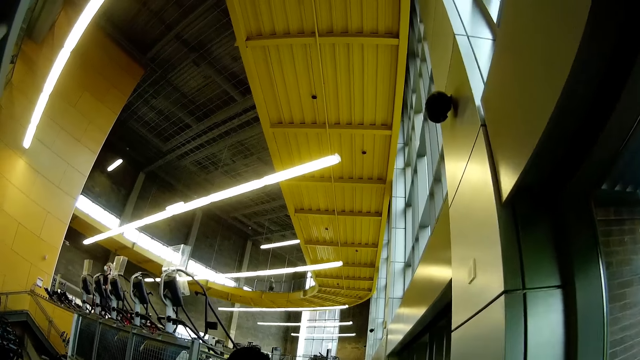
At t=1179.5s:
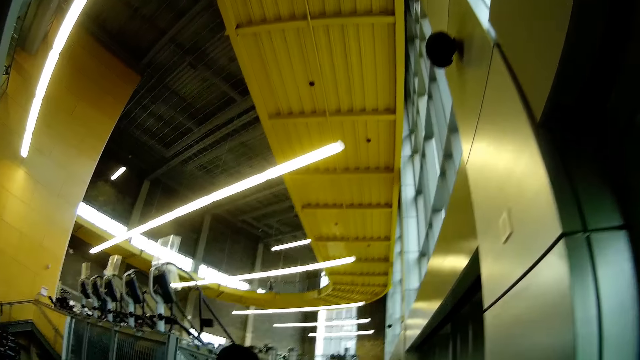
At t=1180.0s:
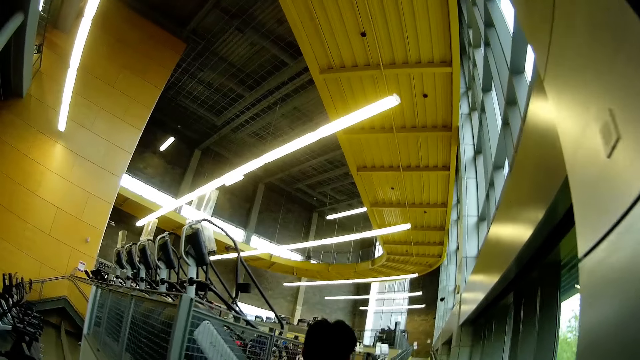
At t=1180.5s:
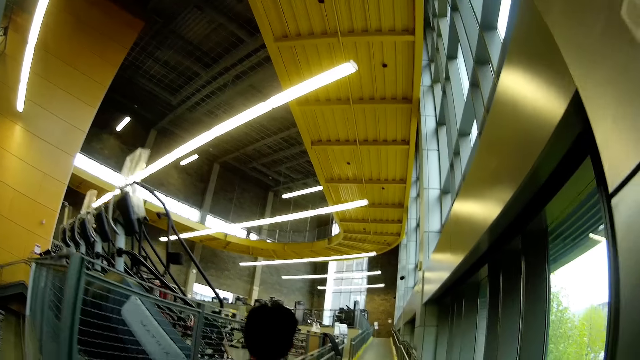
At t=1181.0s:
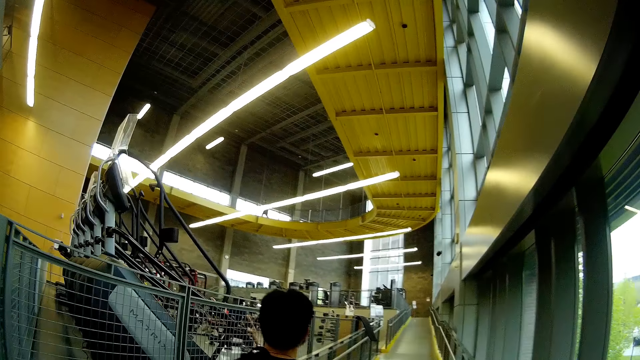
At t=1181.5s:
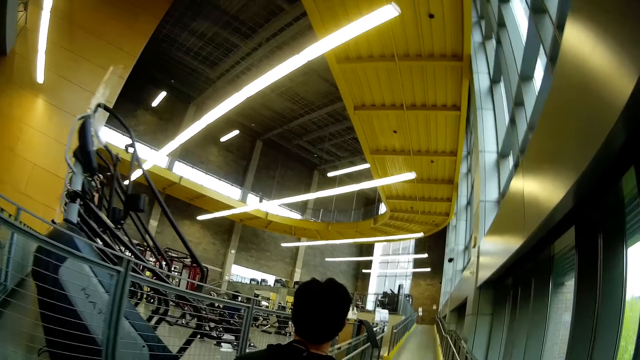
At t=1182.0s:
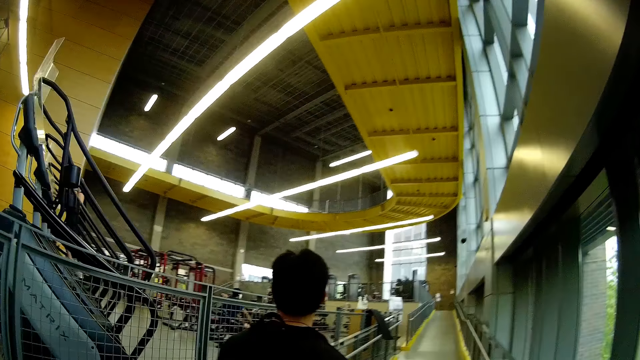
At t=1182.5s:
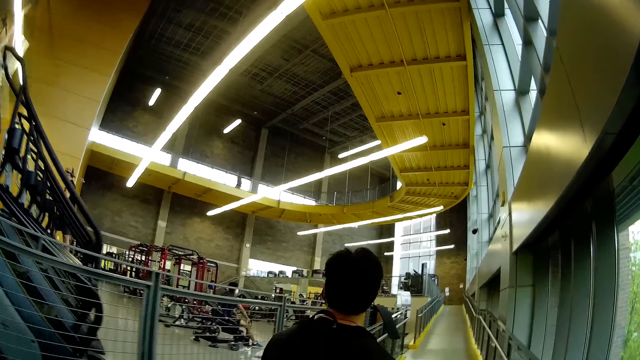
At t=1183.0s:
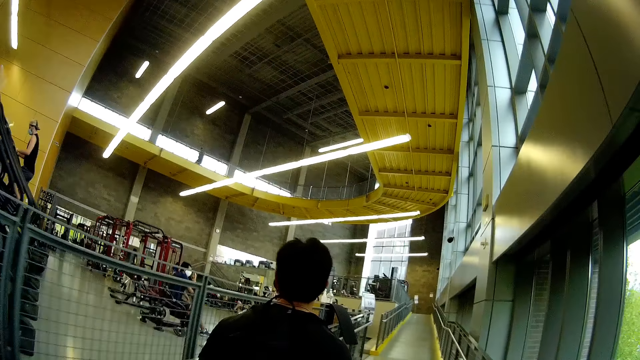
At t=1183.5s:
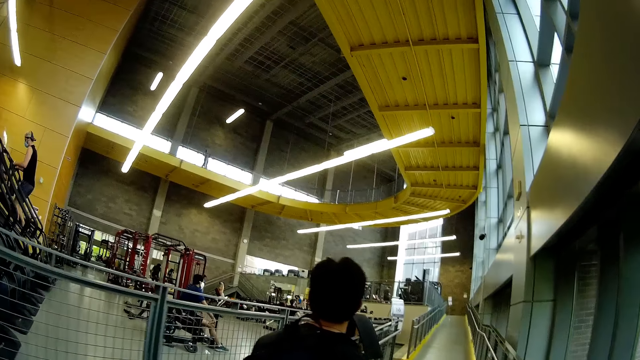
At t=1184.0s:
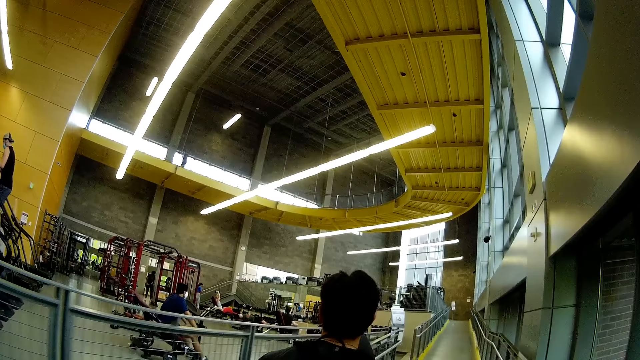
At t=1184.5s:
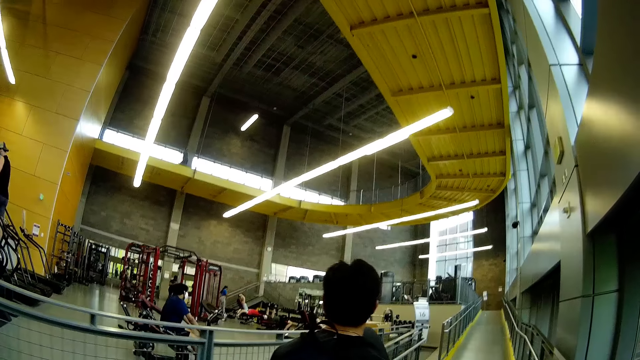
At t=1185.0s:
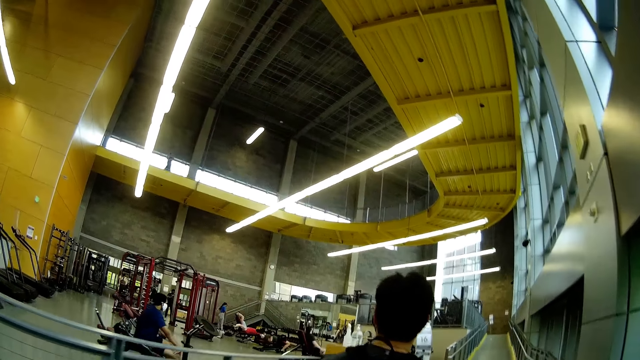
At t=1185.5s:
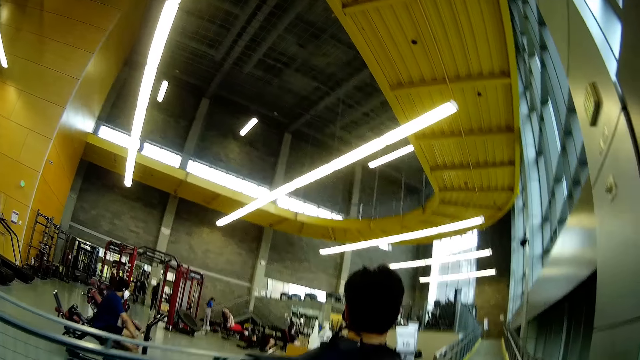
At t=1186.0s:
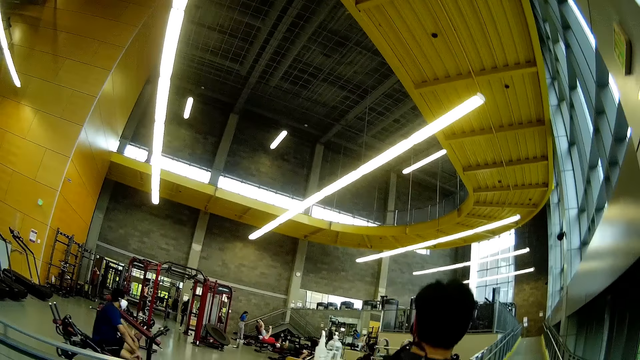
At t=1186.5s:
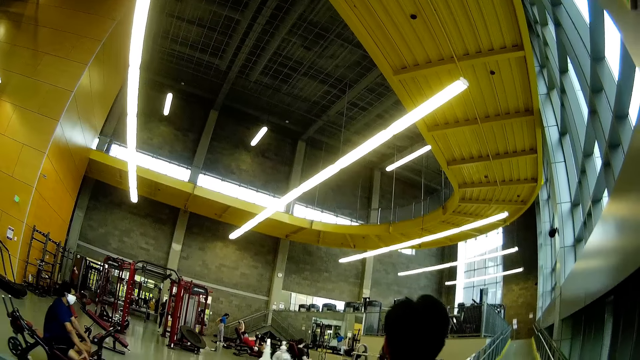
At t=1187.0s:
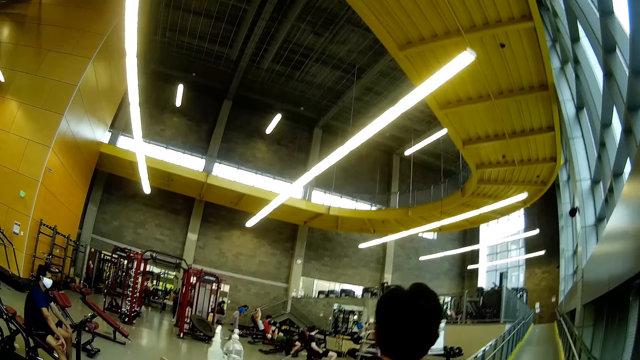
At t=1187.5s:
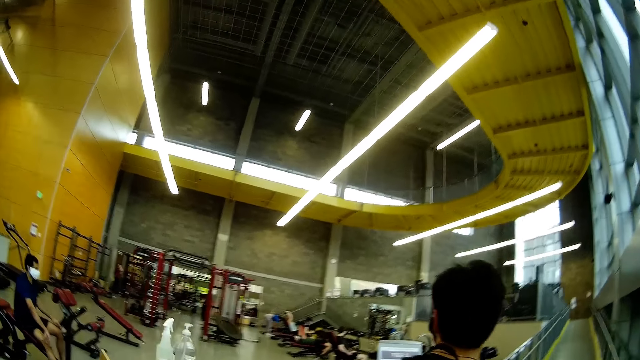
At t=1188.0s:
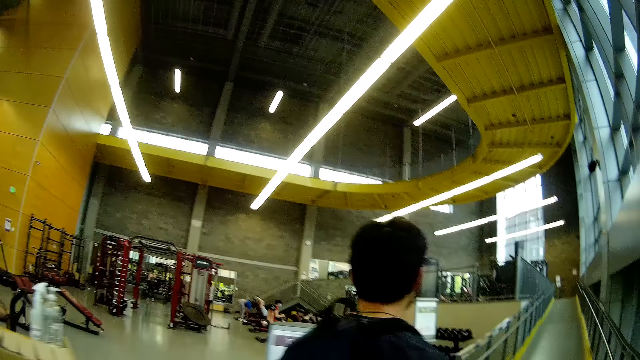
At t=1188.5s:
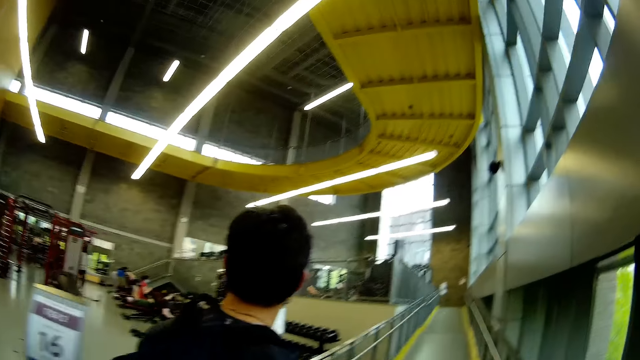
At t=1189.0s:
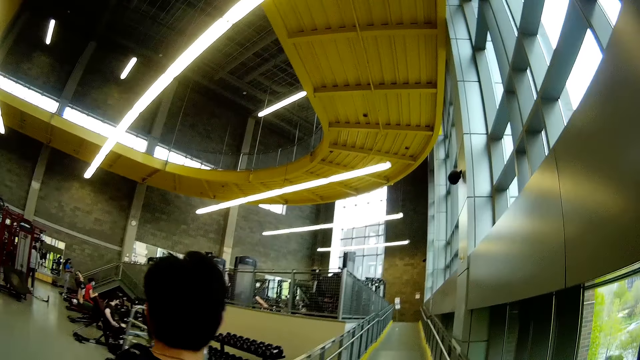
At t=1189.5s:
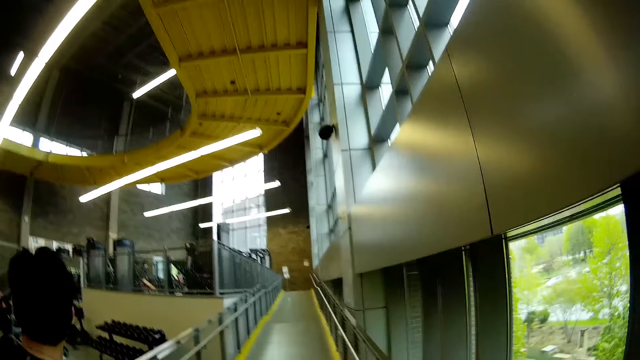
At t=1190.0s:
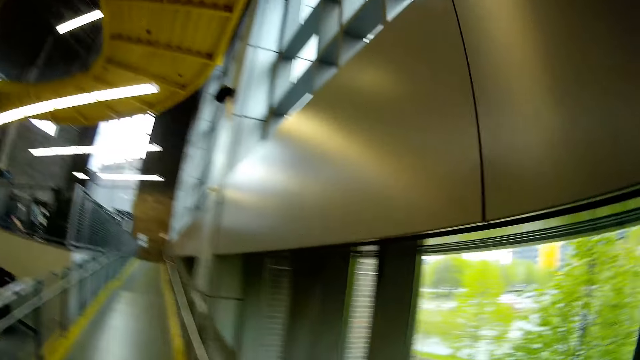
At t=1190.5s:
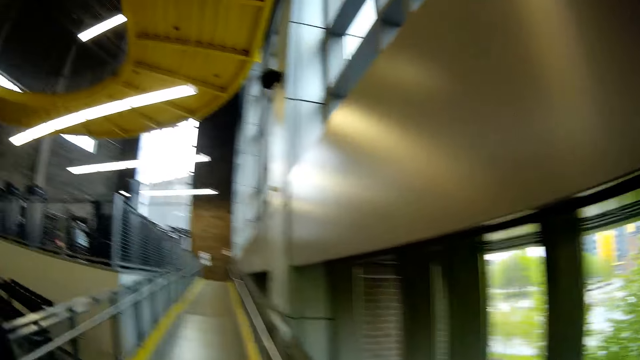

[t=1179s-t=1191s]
A man sits on a rower.

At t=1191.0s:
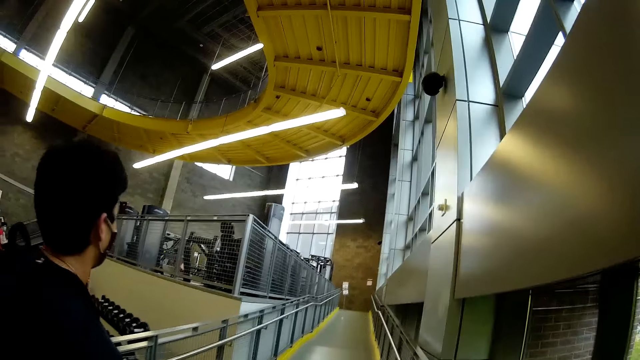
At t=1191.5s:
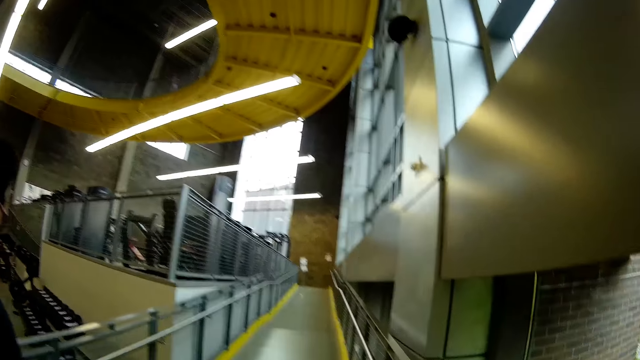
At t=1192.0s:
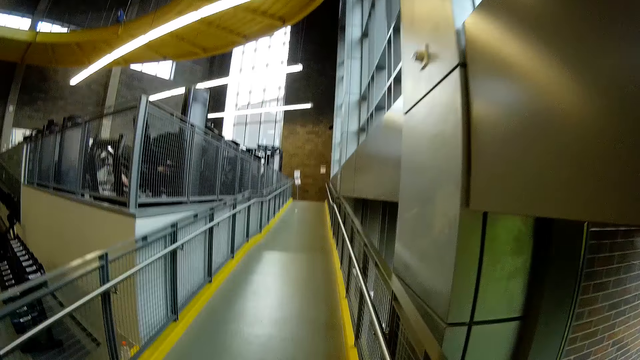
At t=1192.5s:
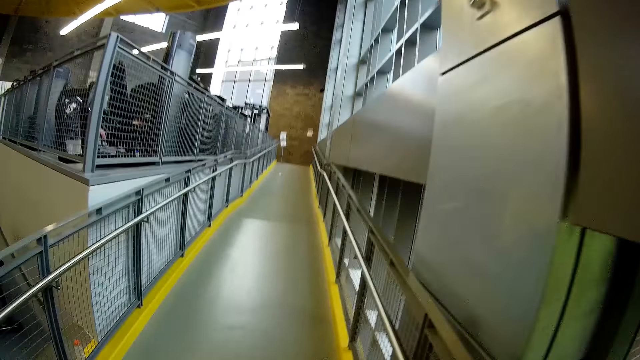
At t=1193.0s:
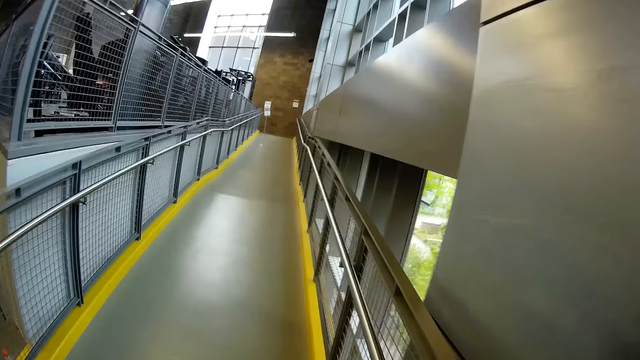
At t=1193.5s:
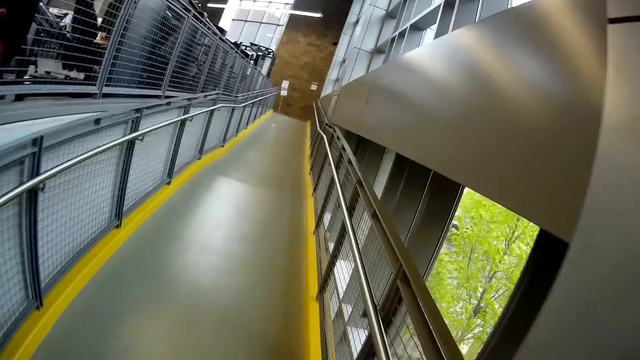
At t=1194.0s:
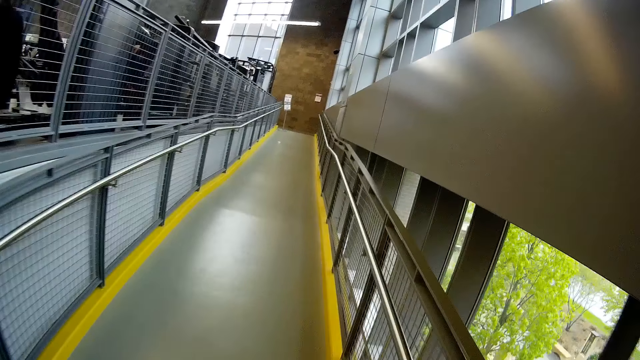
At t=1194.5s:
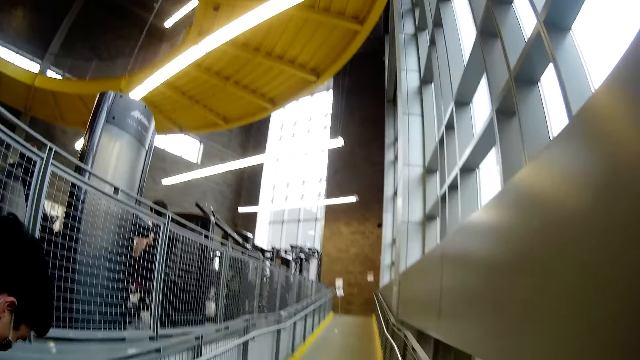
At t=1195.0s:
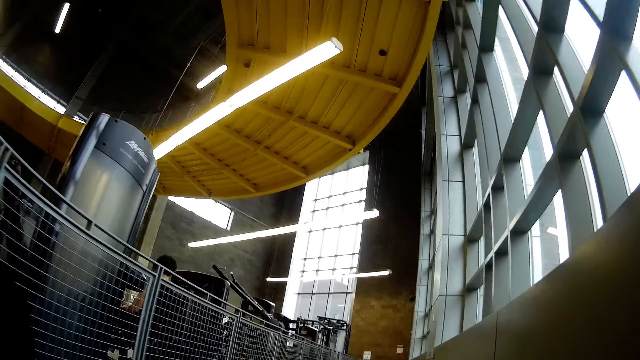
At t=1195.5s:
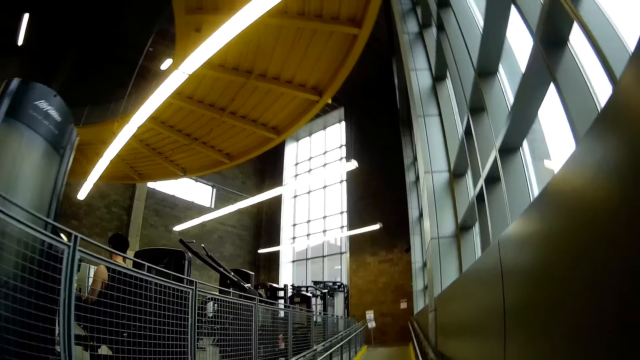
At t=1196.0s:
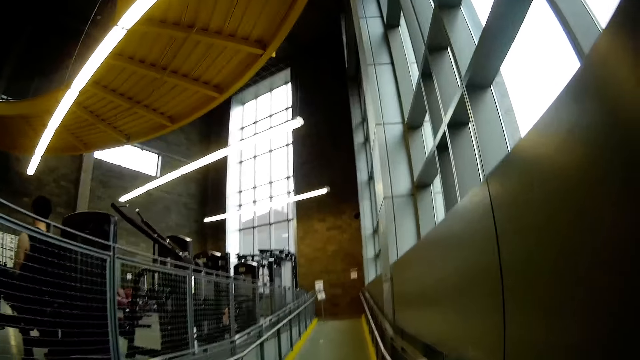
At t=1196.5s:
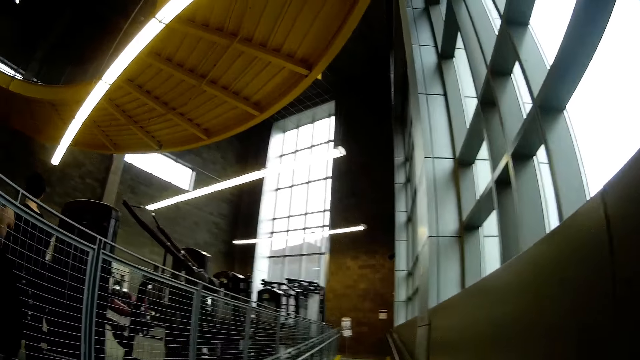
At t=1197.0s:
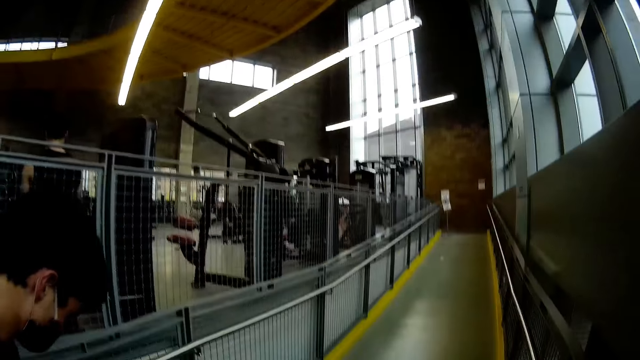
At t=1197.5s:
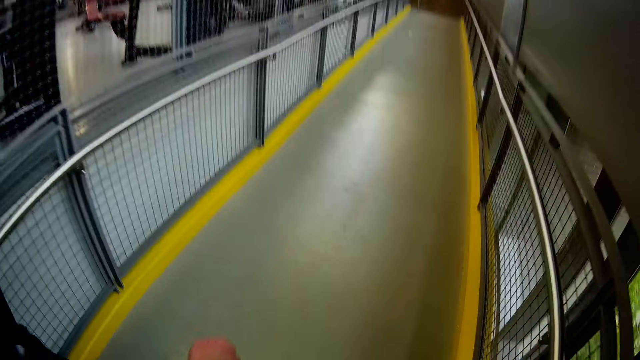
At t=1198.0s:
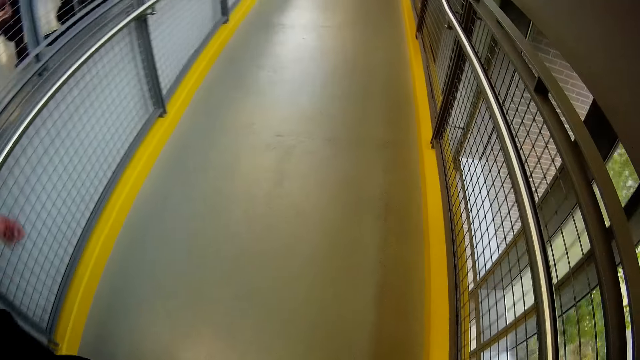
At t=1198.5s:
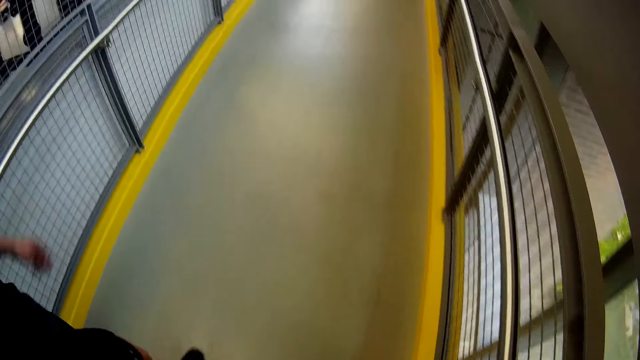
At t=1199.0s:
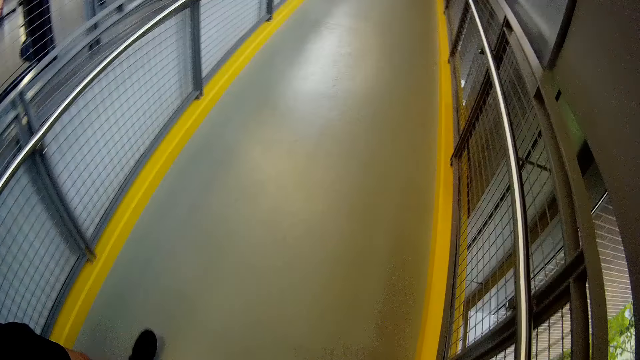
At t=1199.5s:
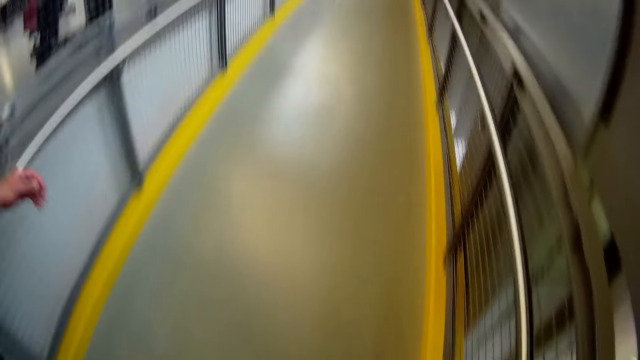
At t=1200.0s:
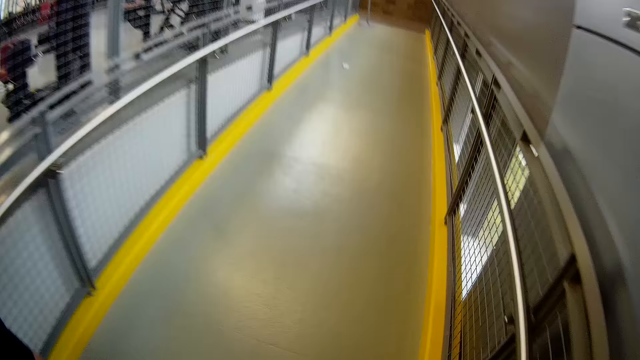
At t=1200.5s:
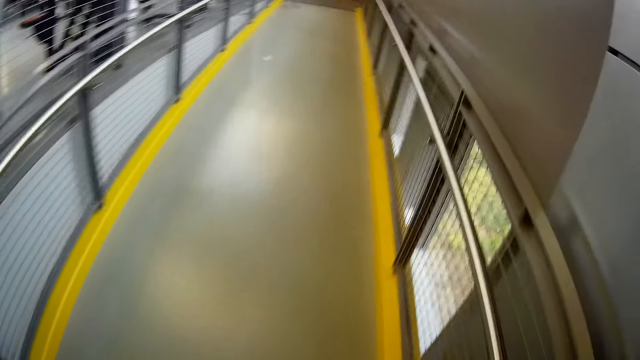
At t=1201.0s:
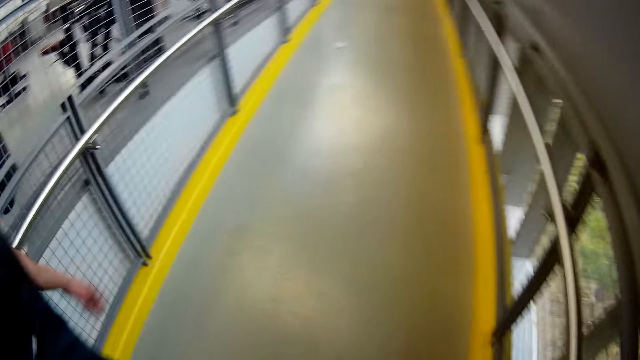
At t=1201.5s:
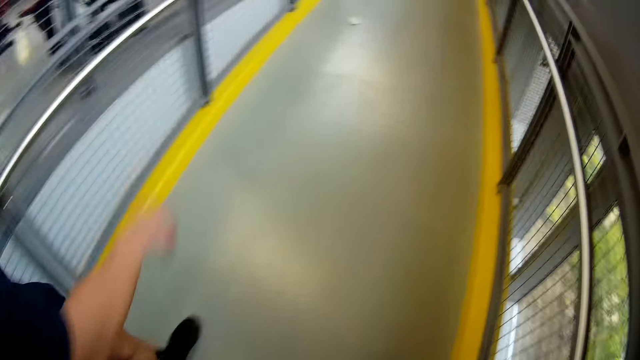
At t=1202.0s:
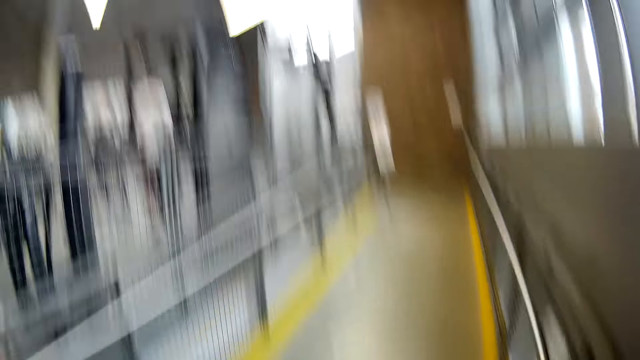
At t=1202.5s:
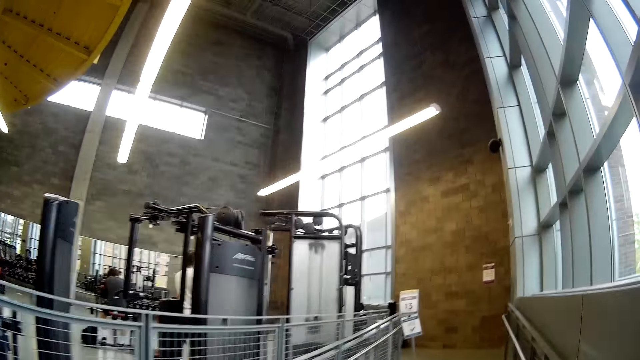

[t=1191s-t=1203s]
The camera wearer interacts with the man. They discuss with the man.
